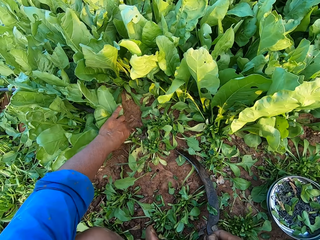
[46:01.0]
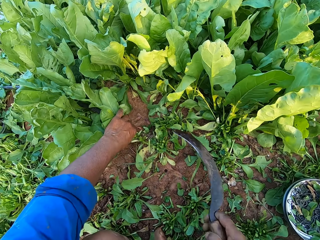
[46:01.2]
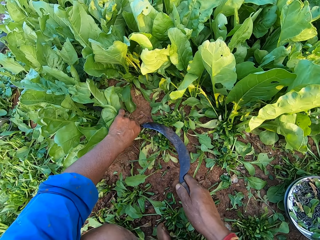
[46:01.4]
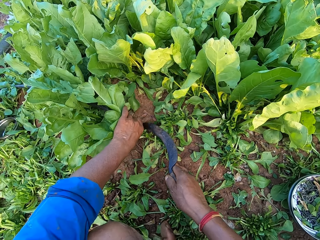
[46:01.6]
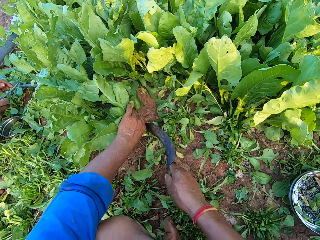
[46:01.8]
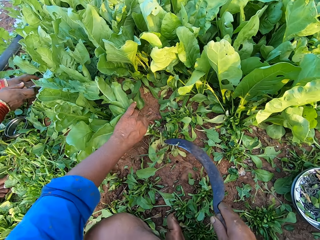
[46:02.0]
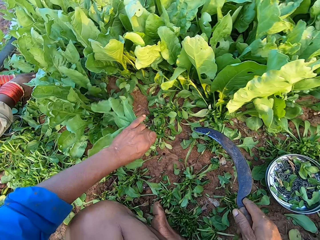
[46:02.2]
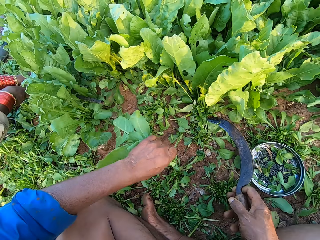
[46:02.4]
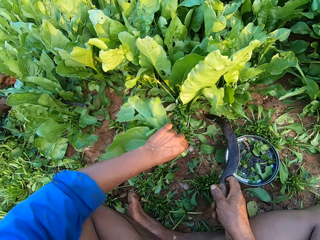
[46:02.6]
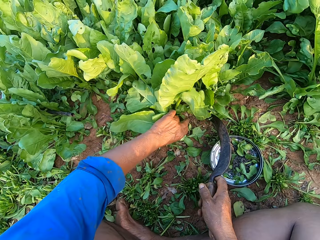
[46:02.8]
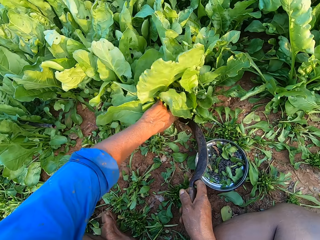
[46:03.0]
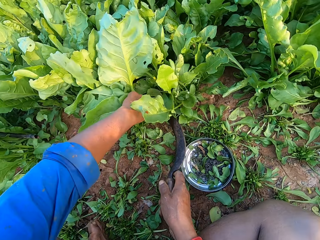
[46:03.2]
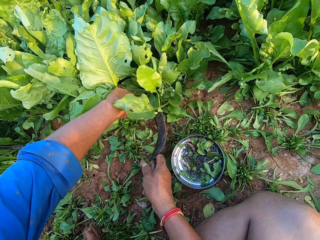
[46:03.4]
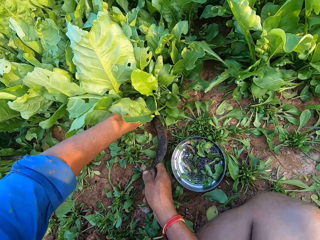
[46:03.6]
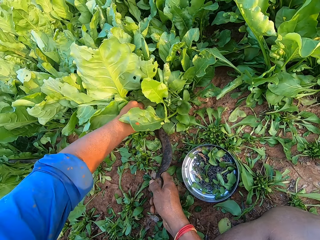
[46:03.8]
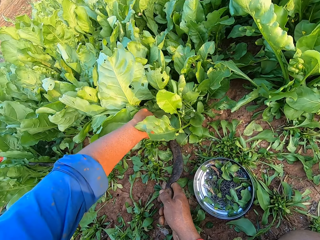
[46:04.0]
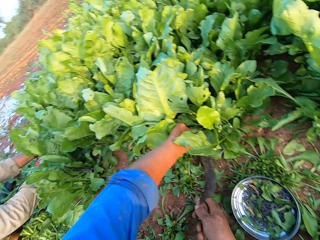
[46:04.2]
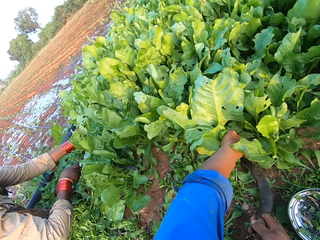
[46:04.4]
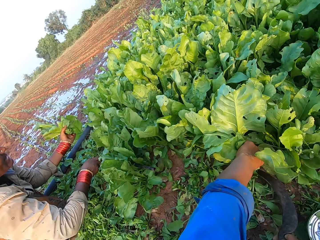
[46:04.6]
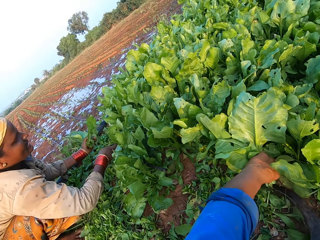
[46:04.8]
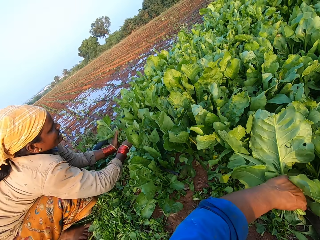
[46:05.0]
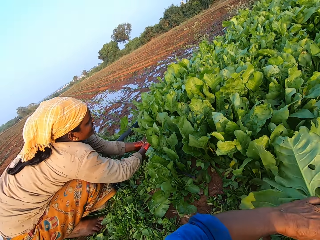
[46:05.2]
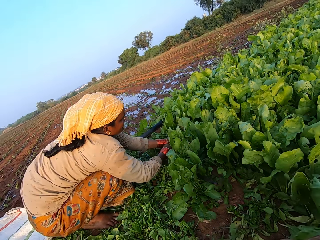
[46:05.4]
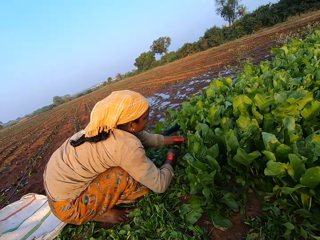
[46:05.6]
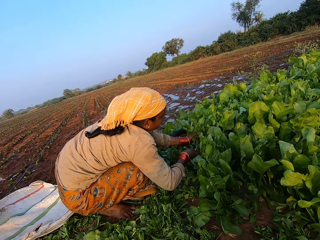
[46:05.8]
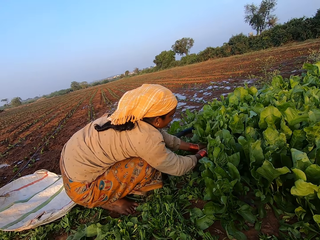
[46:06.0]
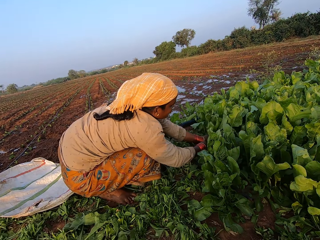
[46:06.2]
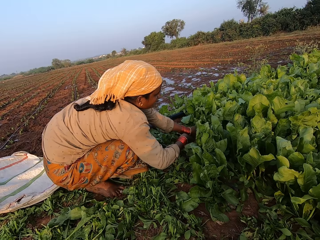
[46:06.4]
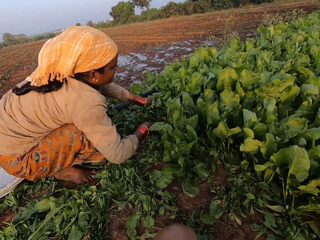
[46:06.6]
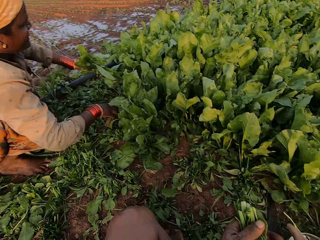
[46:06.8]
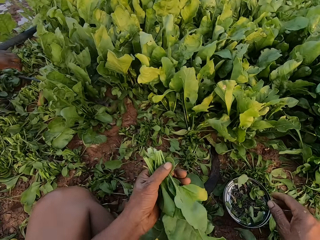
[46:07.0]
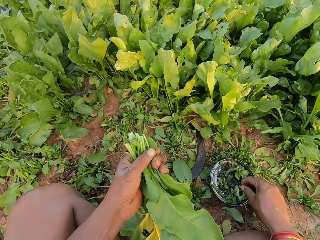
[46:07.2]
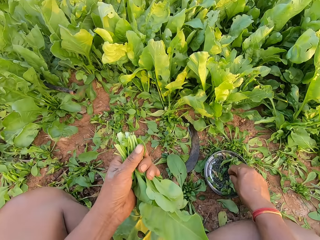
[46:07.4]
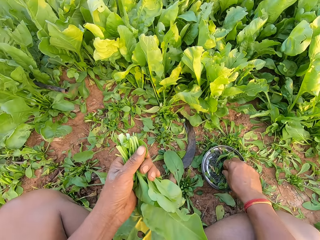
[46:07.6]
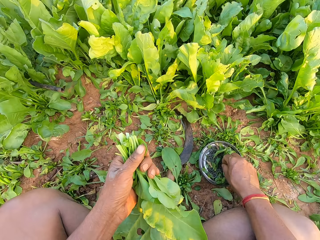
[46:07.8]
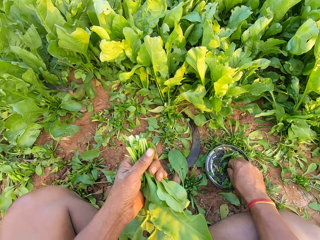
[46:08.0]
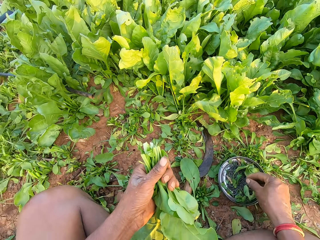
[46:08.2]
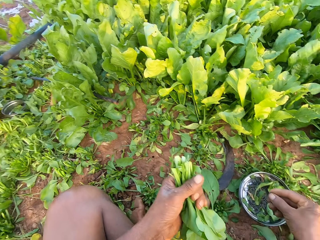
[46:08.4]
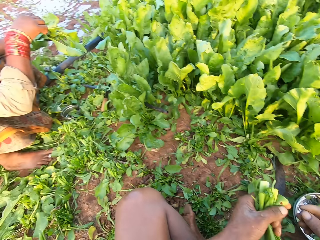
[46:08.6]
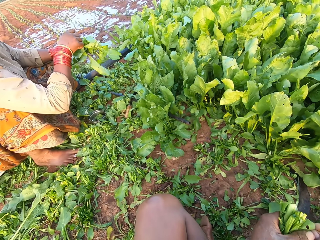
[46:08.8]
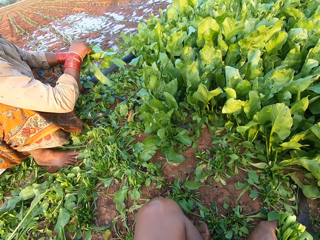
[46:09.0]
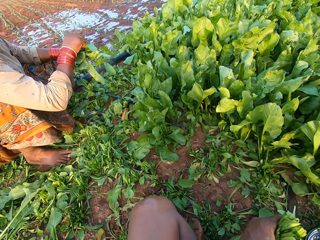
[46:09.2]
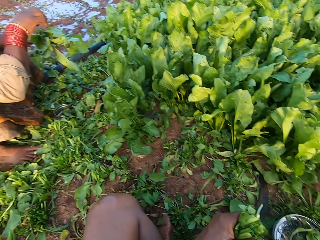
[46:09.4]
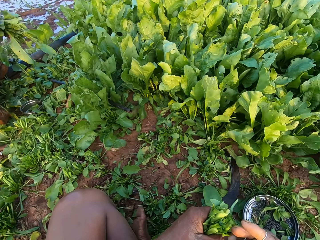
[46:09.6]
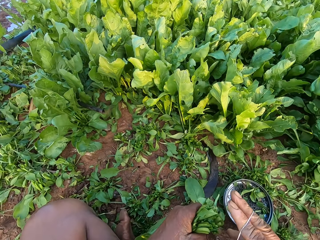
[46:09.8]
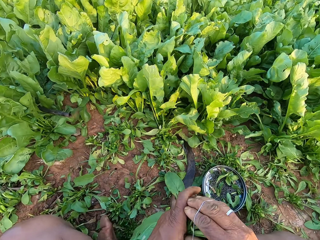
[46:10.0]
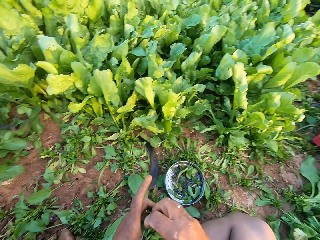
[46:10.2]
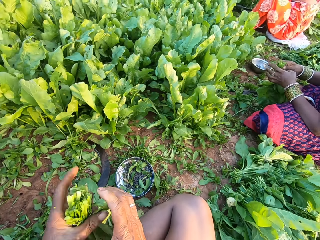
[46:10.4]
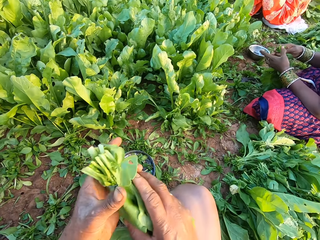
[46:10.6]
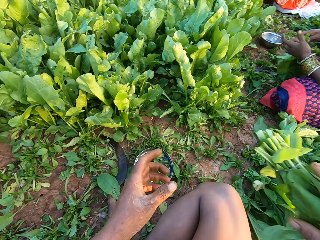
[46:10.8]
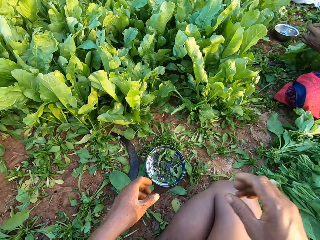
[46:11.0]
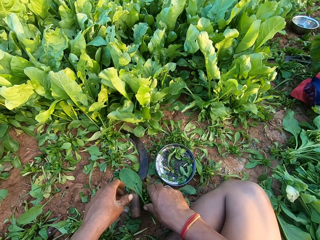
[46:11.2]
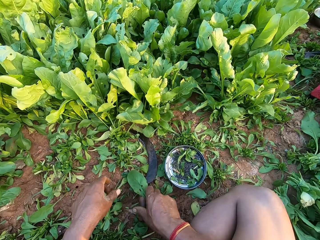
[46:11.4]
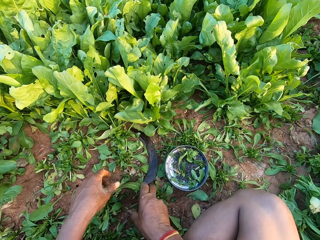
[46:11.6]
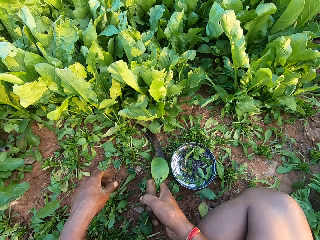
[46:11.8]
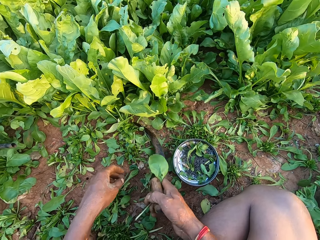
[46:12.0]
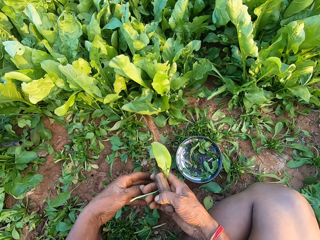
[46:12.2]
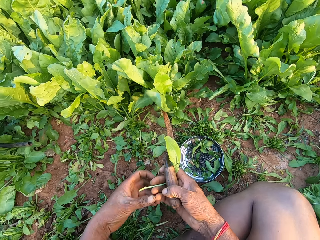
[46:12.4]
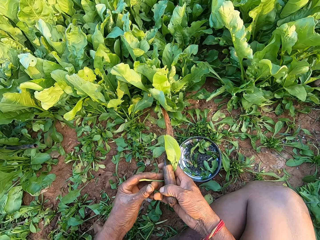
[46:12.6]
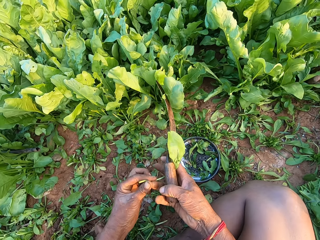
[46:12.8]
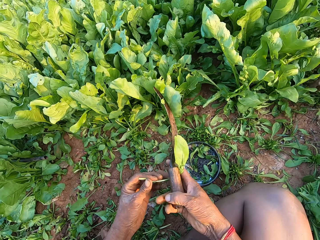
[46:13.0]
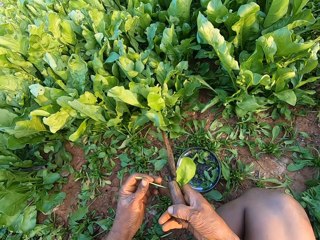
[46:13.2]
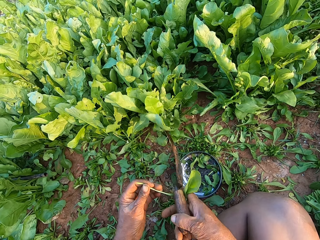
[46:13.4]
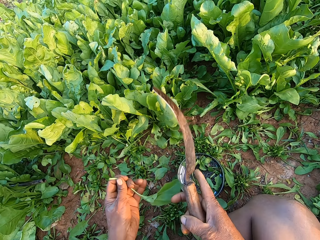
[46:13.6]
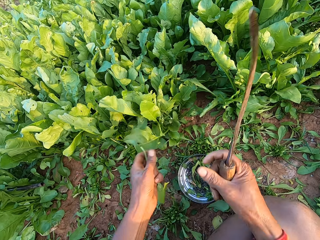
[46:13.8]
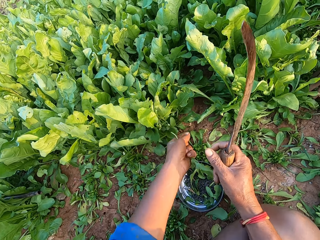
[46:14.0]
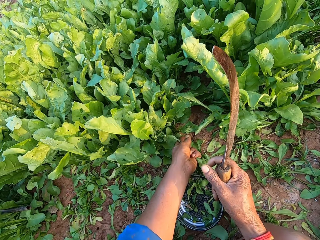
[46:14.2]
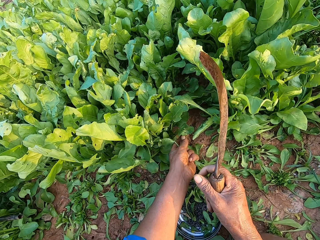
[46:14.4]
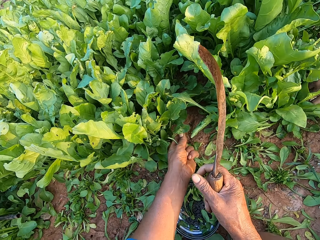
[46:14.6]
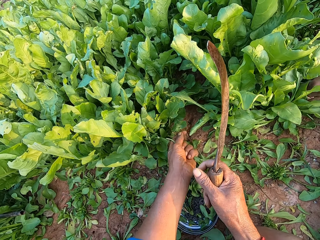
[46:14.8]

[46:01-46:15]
The camera wearer picks the sickle from the ground with his right hand. He holds some vegetables with his left hand. He cuts the vegetables in his left hand with the sickle in his right hand. He holds some vegetables with his right hand. He cuts the vegetables with the sickle in his right hand. A woman cuts some vegetables with both hands. The camera wearer looks around. He picks a rubber band from the bowl on the ground with his right hand. He touches kales. He wears the rubber band on his right hand with his left hand. He ties the vegetables in his left hand with the rubber band in his right hand. Another woman holds some vegetables with both hands. The camera wearer passes the vegetables from his left hand to his right hand. He drops the vegetables on the pile of vegetables on the ground with his right hand. He looks around. He picks the sickle and a leaf from the ground with his right hand. He passes the leaf from his right hand to his left hand.

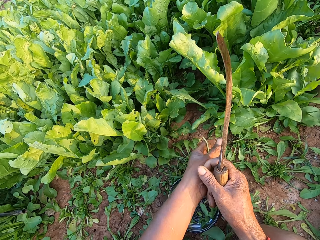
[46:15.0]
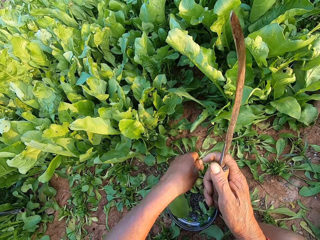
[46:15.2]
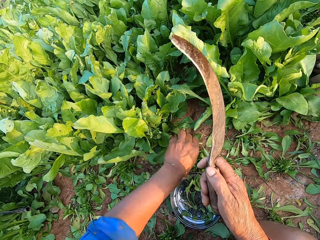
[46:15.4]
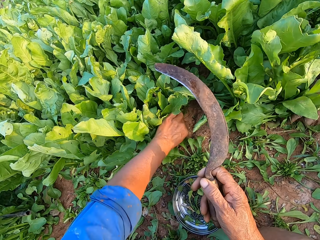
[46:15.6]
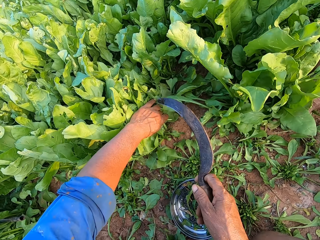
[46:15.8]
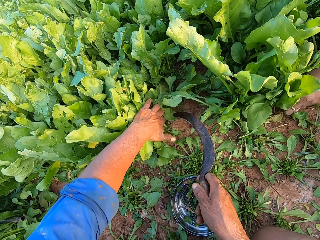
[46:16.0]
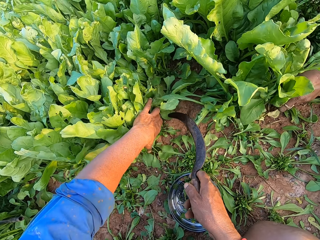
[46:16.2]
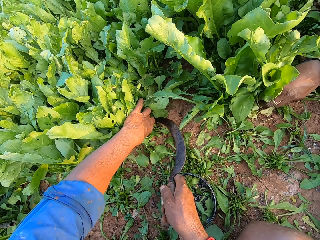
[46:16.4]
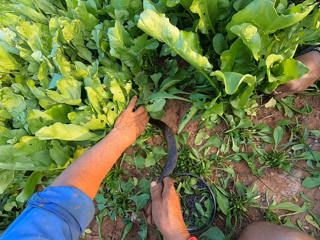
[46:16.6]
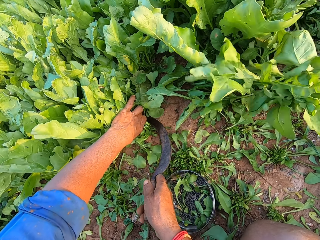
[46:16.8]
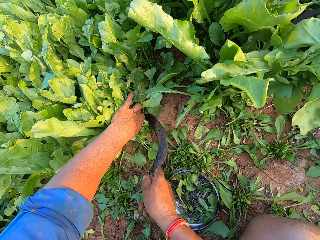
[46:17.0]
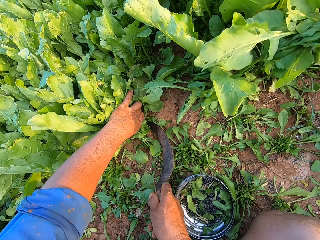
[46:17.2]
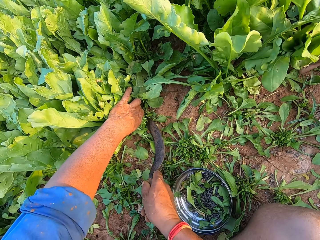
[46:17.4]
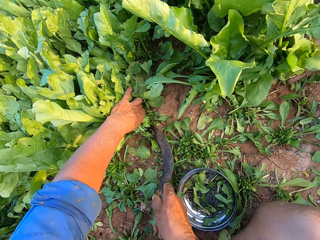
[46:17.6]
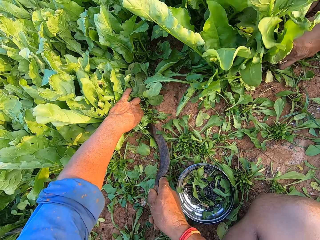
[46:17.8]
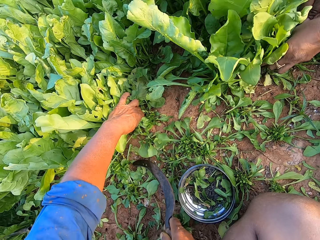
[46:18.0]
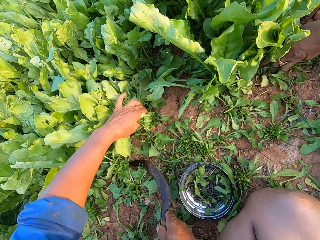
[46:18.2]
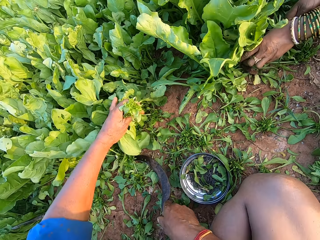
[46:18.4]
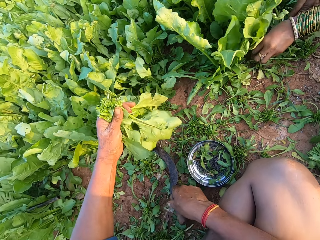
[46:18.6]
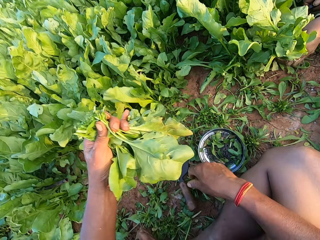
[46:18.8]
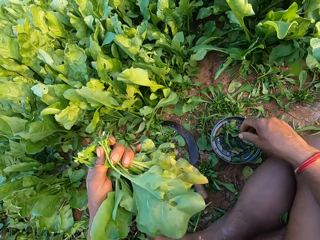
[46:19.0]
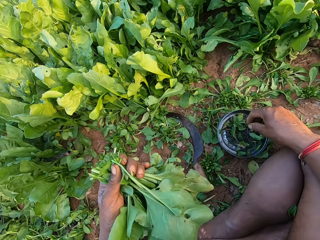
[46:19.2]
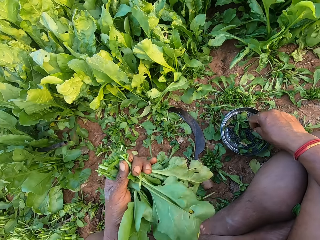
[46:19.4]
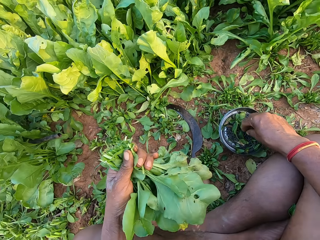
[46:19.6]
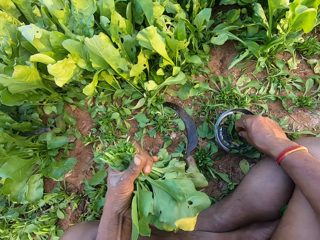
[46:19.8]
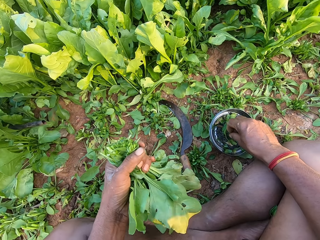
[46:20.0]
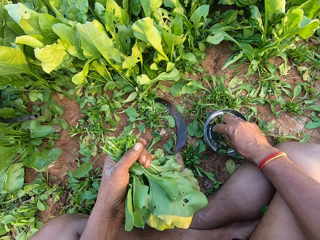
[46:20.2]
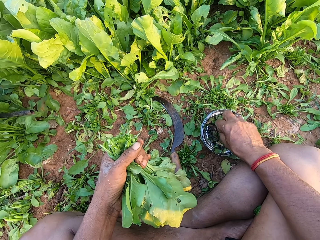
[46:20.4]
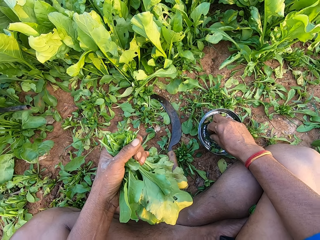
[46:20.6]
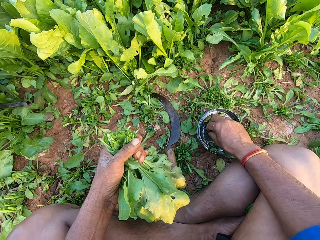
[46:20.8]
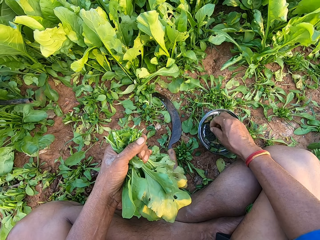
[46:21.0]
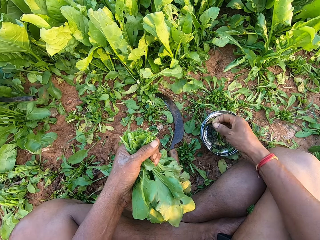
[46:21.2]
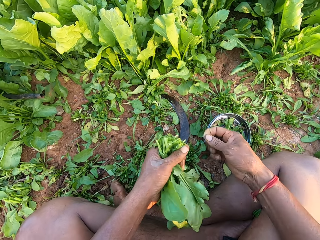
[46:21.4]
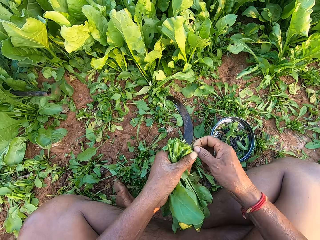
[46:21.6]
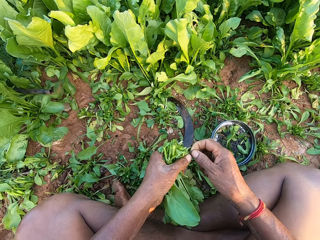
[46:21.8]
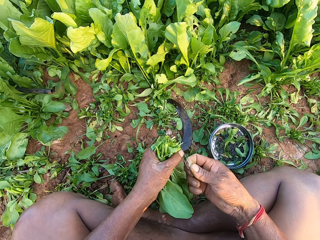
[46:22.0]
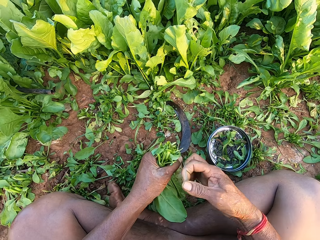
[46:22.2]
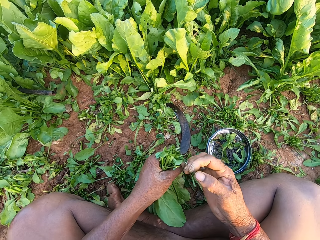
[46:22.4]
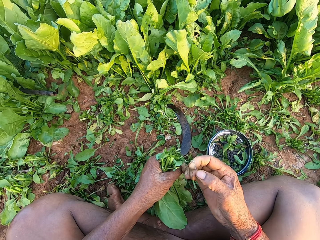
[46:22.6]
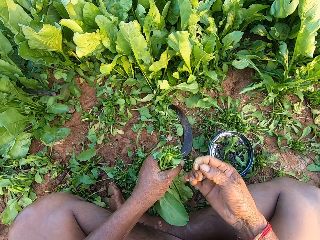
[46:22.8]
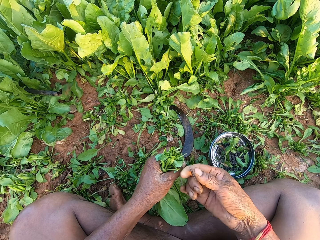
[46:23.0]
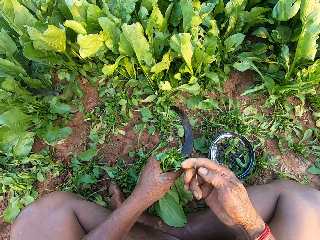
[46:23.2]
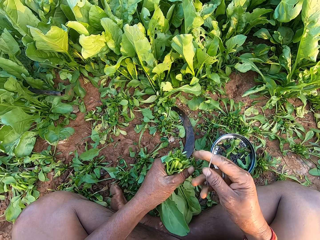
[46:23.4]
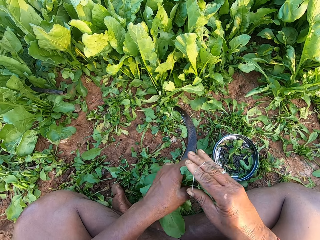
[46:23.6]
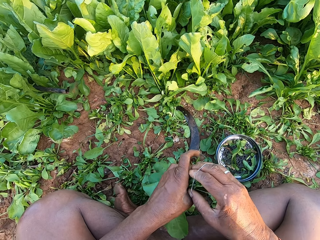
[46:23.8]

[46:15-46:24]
The camera wearer holds some vegetables with his left hand. He cuts the vegetables in his left hand with the sickle in his right hand. He places the sickle on the ground with his right hand. He touches kales. He picks a rubber band from a bowl on the ground with his right hand. He wears the rubber band on his right hand with his left hand.
